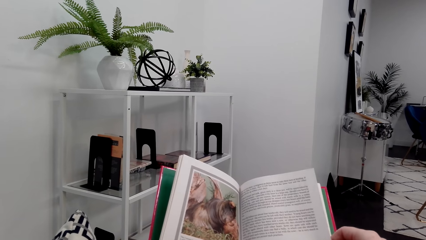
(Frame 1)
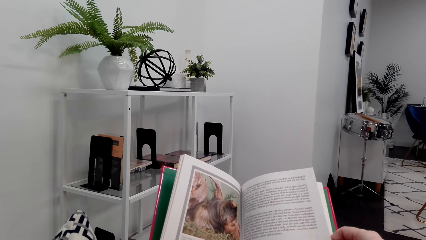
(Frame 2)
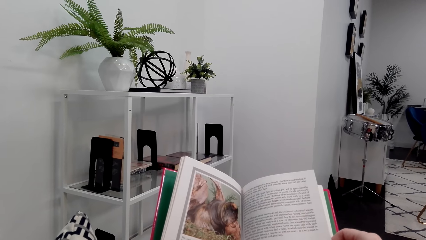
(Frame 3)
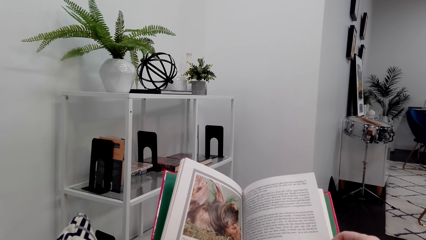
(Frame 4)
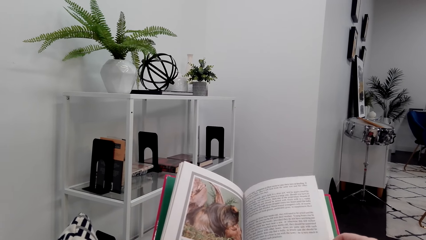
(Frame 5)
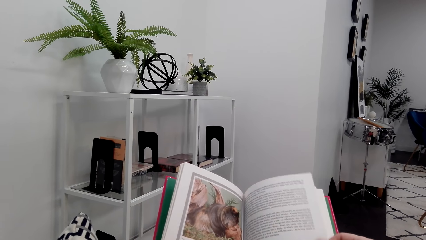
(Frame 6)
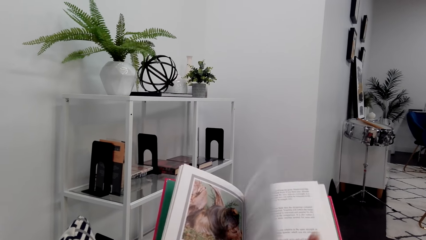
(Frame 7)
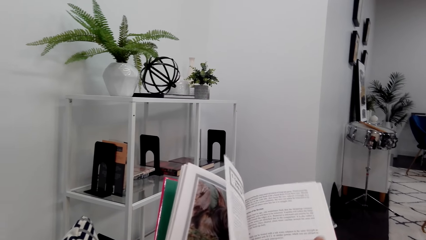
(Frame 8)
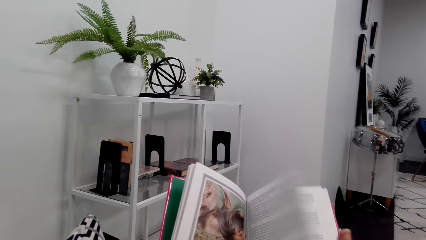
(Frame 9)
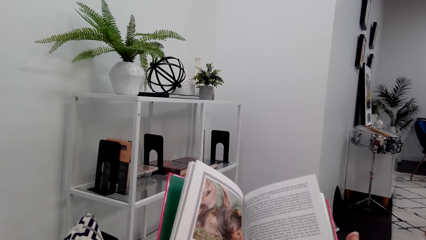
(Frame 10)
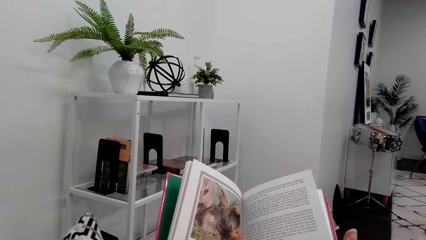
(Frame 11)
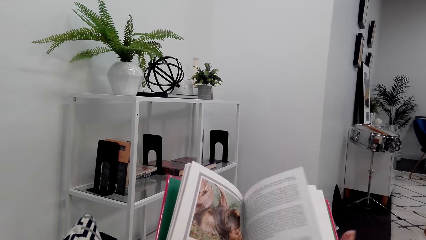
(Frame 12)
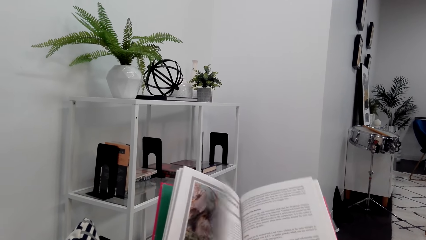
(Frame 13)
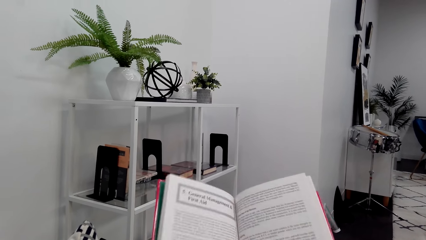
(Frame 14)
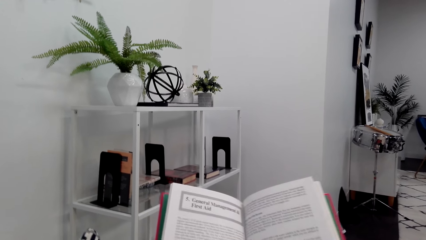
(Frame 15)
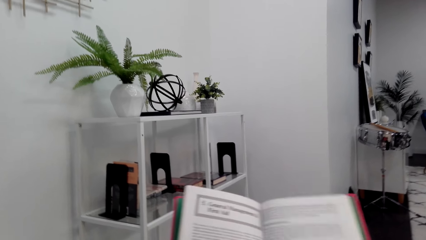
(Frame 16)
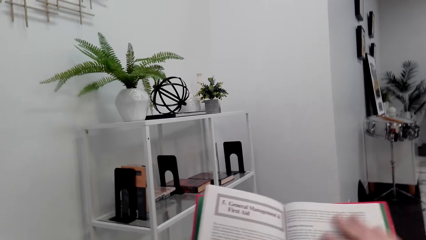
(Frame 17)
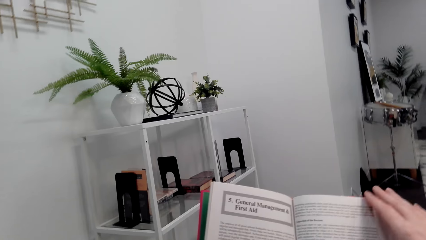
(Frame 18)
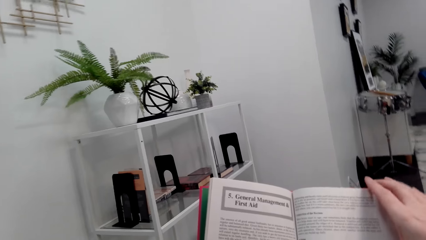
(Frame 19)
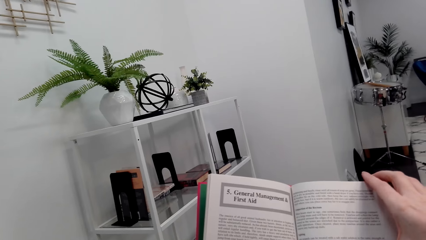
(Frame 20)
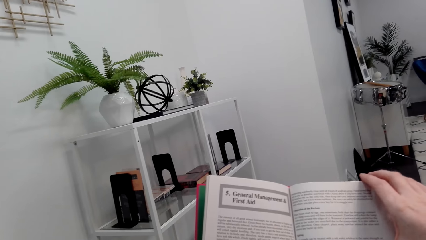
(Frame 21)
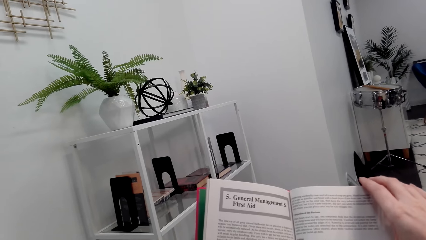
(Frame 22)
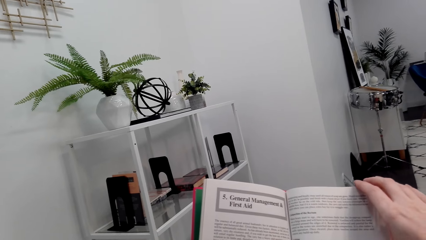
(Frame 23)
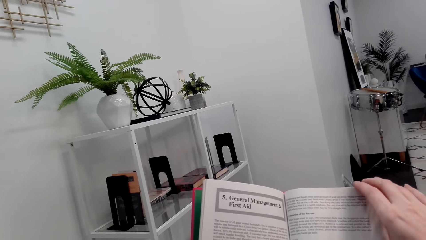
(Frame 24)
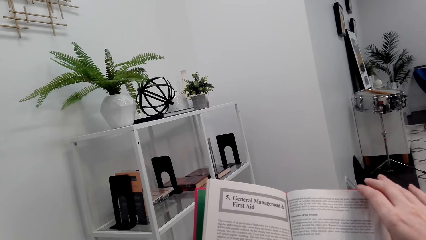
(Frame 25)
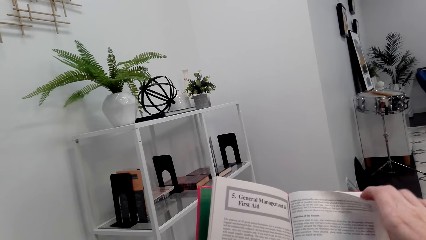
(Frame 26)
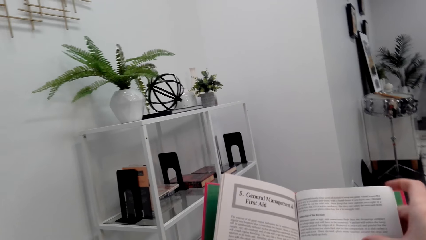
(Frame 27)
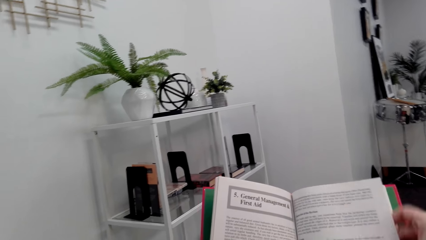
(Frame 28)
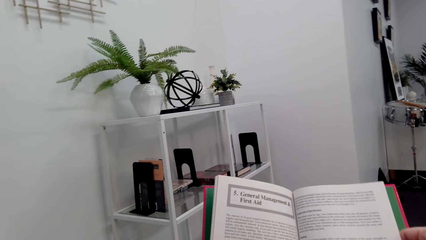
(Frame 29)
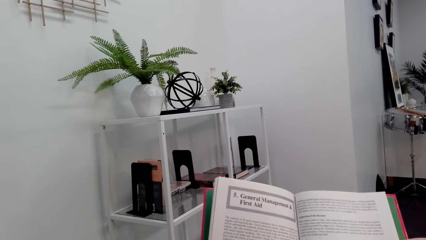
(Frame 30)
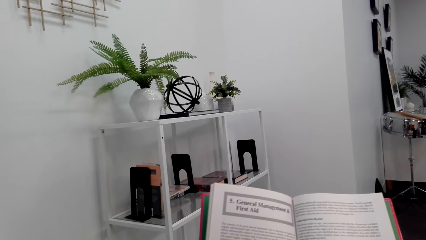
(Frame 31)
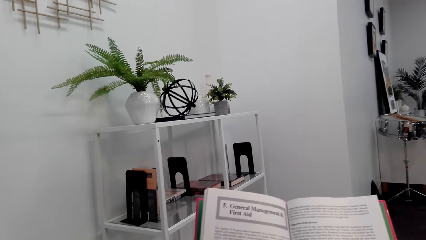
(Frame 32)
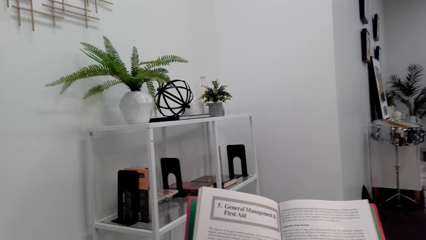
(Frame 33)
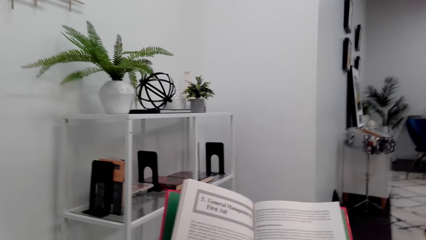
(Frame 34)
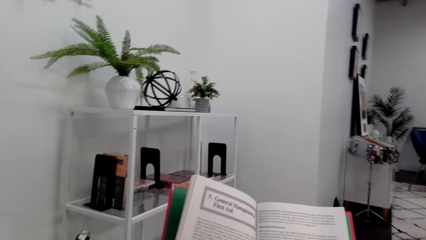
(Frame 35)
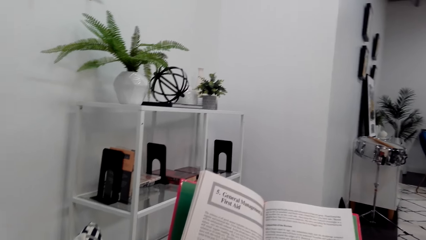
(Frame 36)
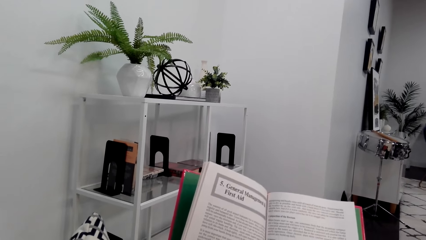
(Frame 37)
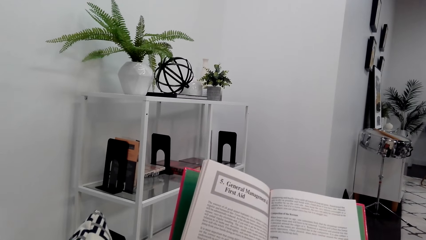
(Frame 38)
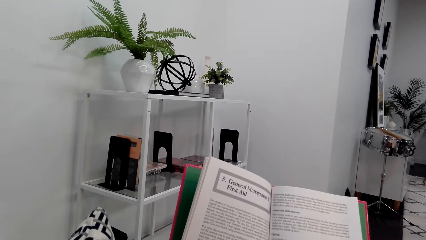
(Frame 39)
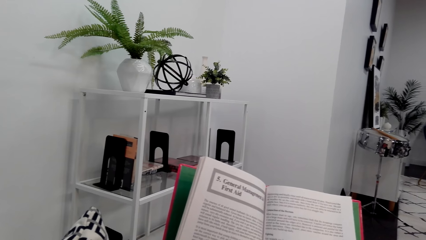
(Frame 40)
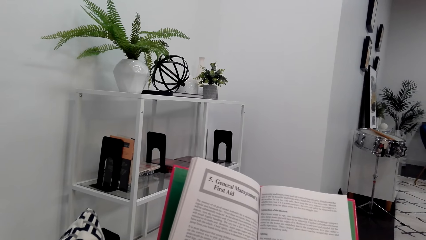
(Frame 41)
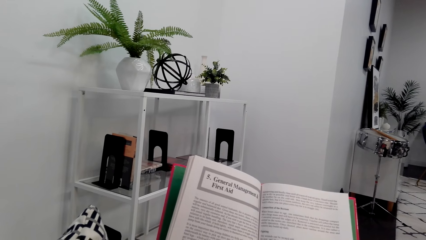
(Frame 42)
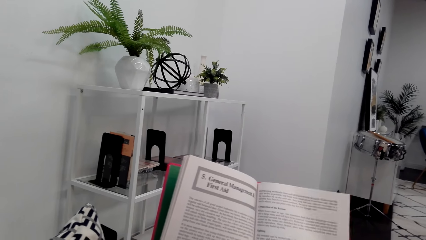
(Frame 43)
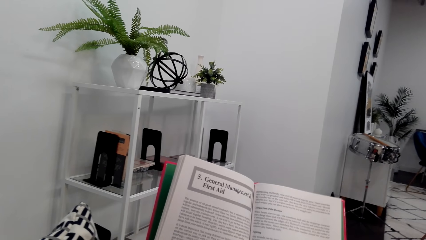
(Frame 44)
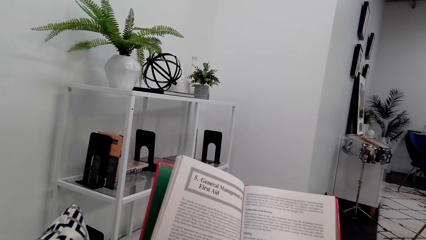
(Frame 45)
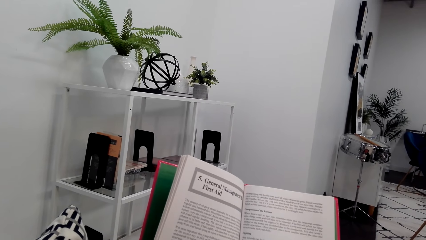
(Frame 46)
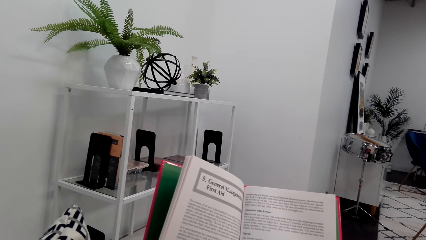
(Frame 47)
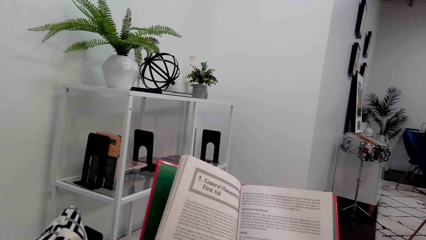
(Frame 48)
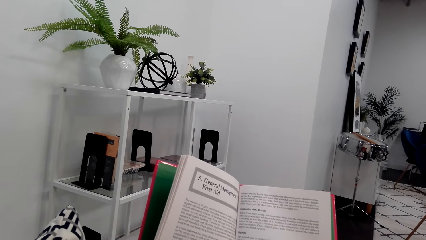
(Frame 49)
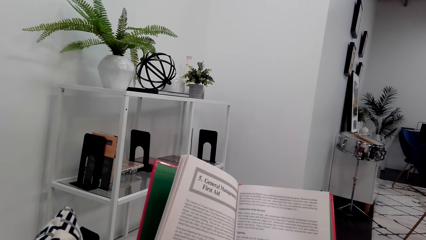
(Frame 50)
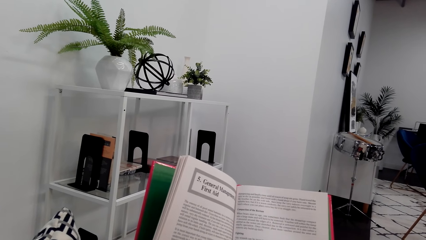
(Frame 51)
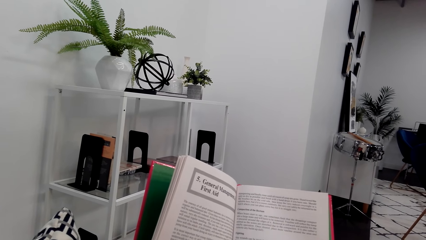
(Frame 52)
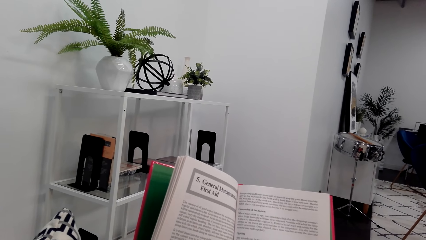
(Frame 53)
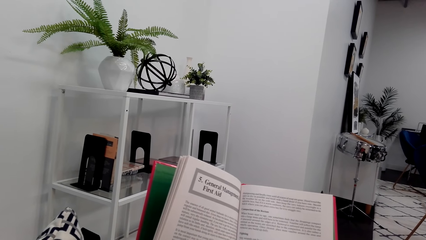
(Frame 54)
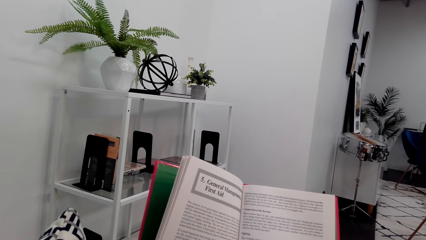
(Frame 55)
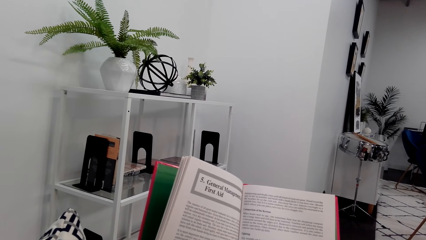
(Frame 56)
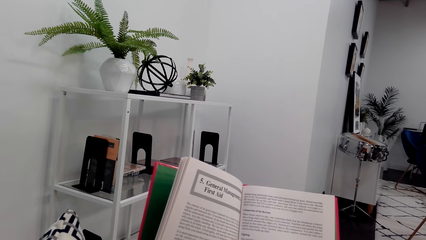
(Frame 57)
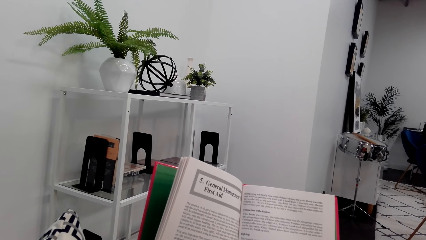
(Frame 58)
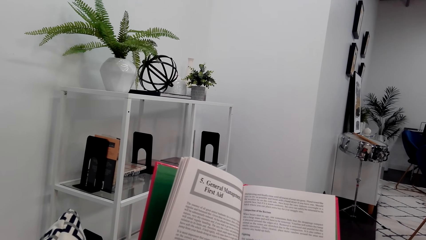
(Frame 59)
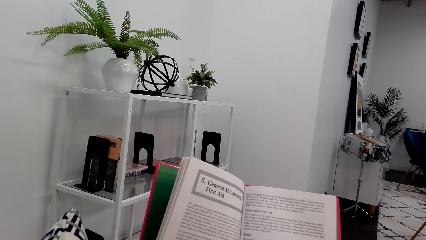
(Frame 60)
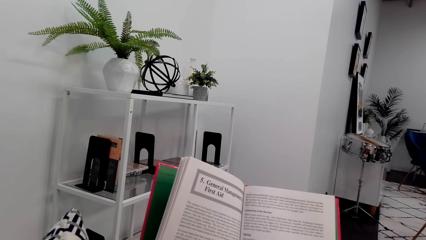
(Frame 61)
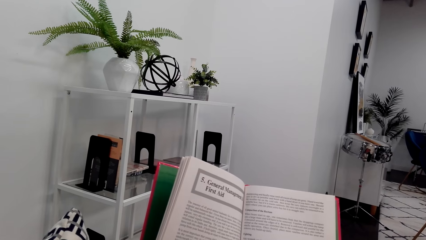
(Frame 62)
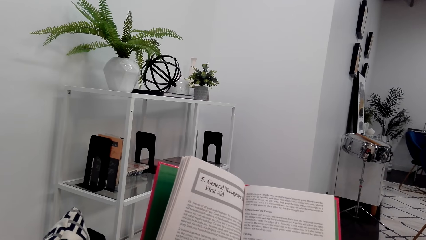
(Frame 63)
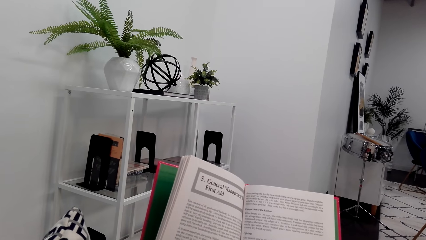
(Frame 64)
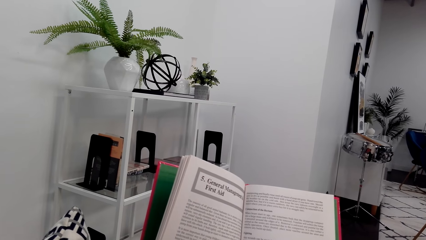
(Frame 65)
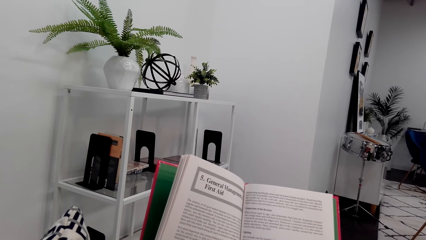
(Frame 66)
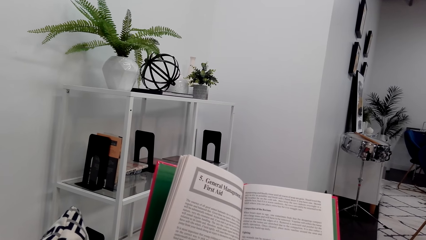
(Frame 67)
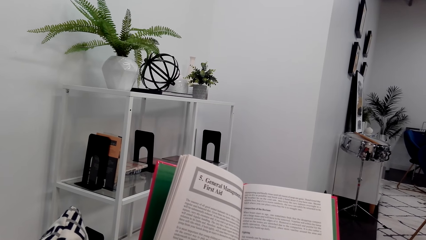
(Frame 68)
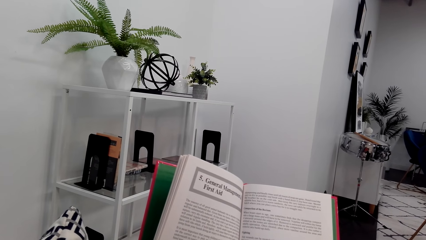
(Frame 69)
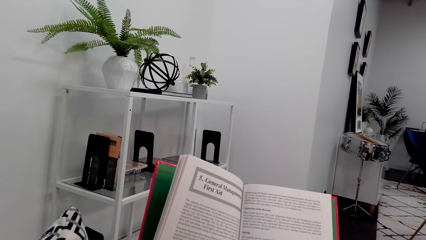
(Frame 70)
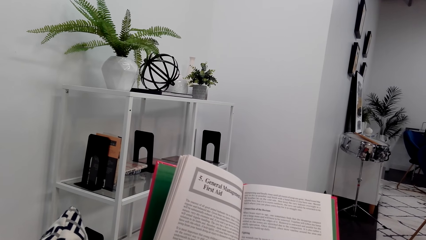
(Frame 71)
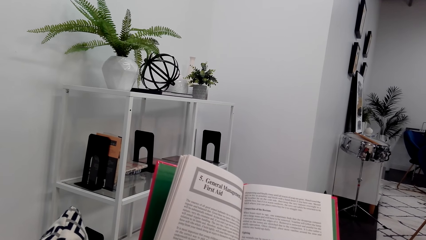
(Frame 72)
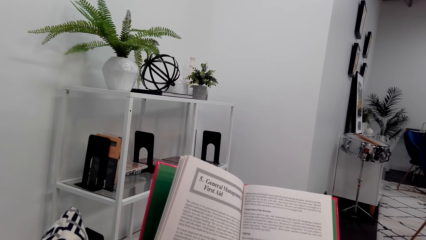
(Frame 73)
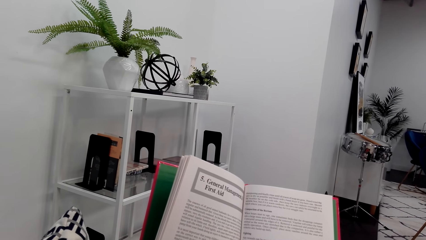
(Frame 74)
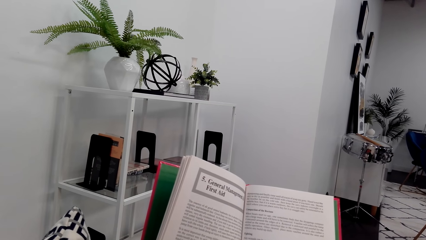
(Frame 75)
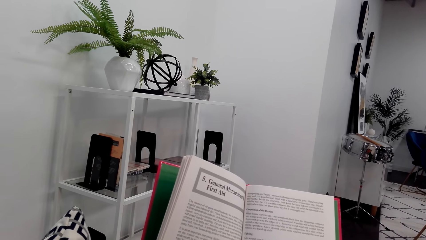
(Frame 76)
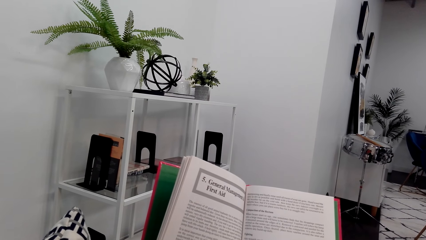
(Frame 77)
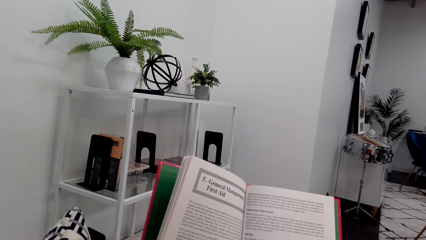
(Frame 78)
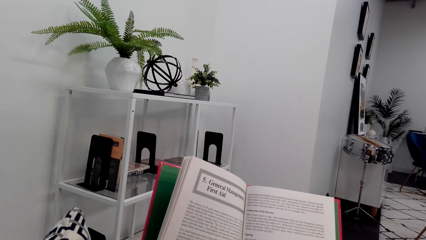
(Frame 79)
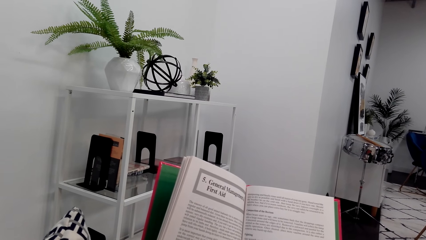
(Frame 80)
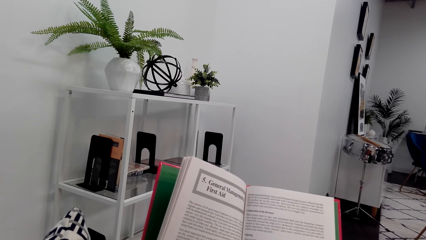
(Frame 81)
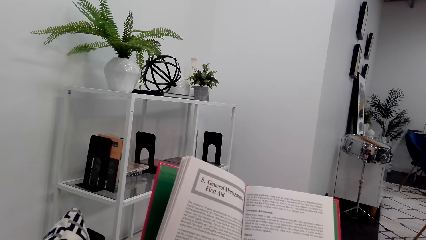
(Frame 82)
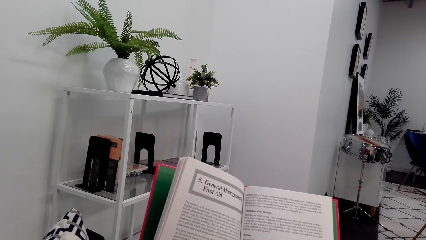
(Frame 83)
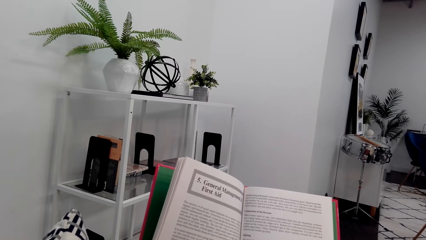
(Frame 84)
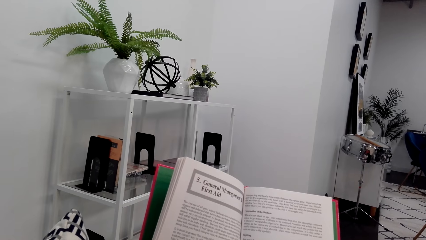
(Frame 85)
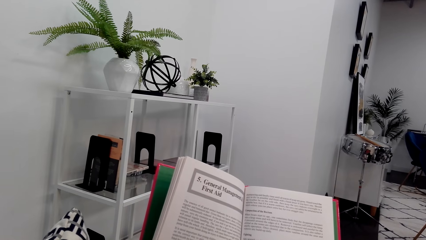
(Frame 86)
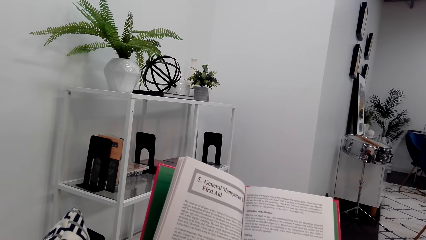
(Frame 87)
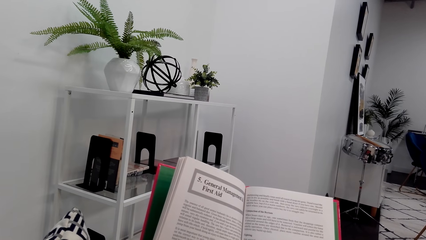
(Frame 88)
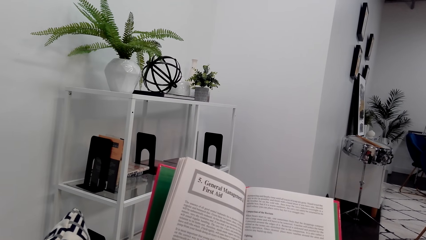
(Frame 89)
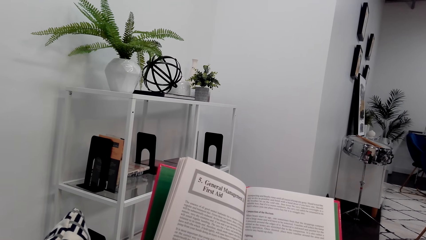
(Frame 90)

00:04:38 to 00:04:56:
The camera wearer flips a page of the book. They read the book.
